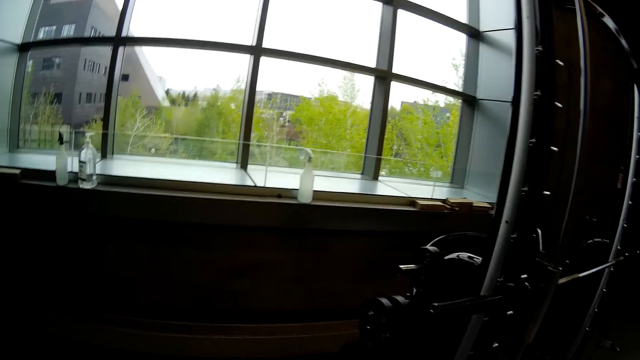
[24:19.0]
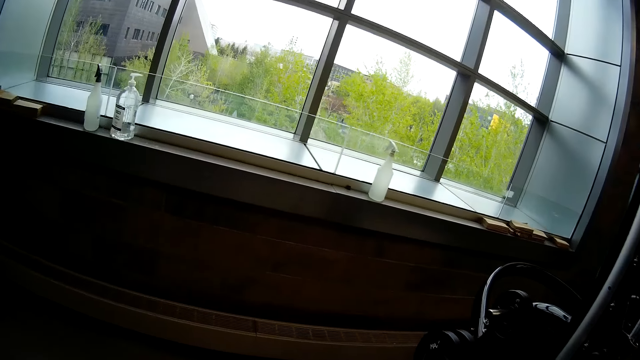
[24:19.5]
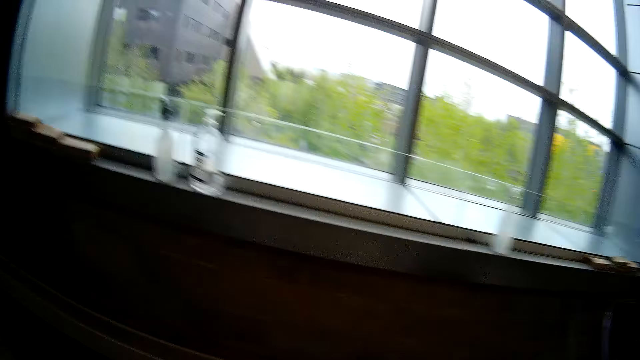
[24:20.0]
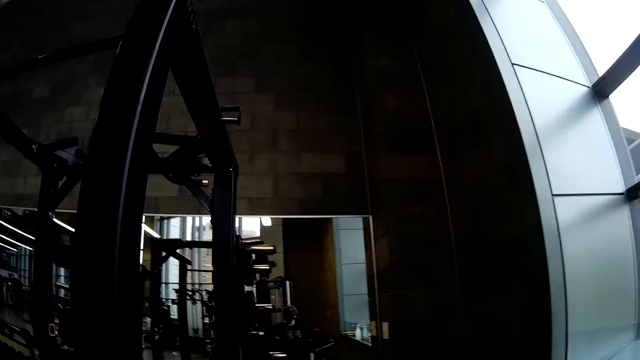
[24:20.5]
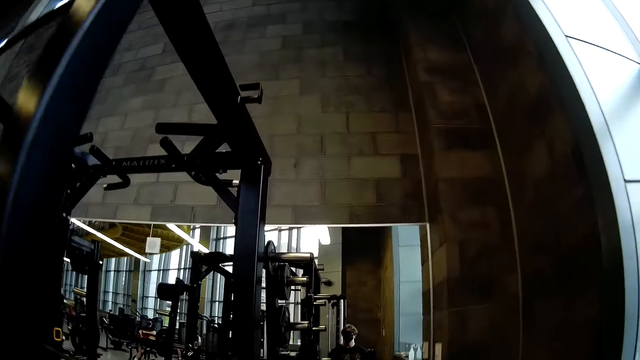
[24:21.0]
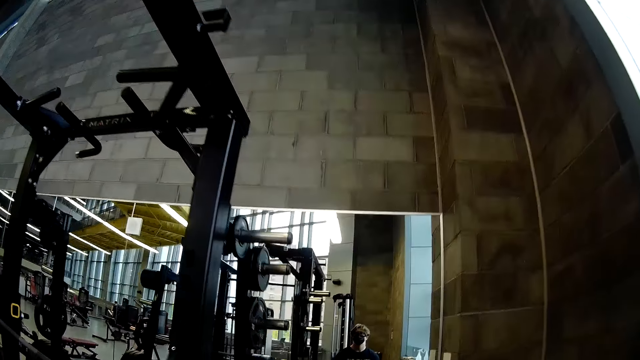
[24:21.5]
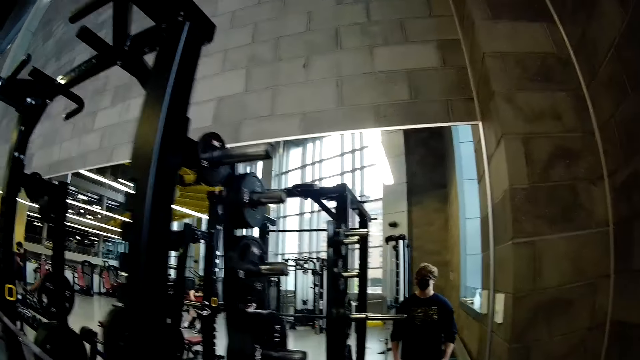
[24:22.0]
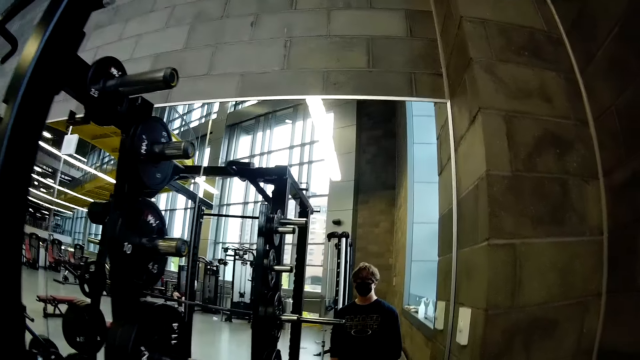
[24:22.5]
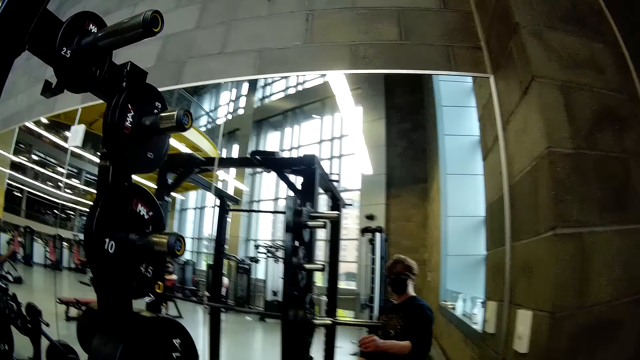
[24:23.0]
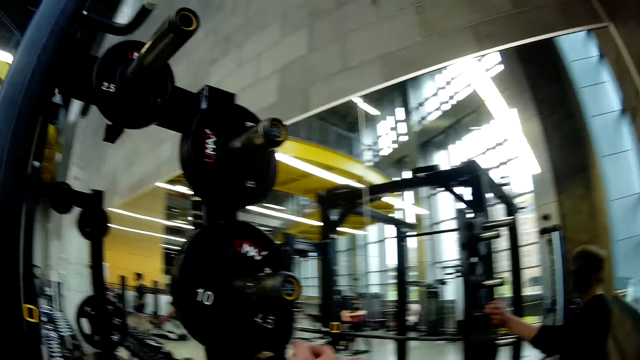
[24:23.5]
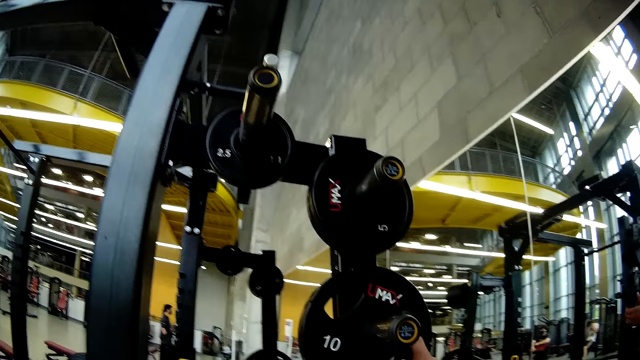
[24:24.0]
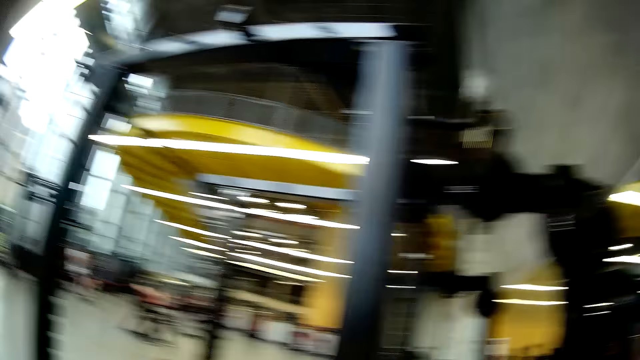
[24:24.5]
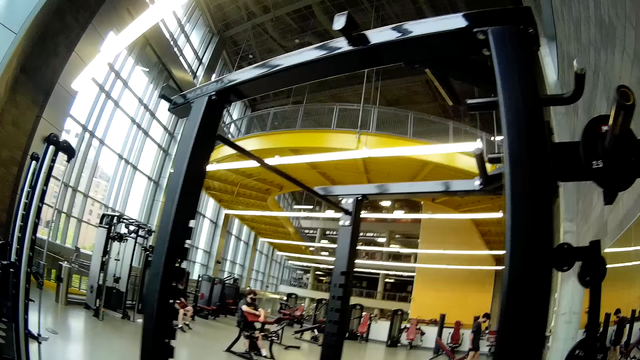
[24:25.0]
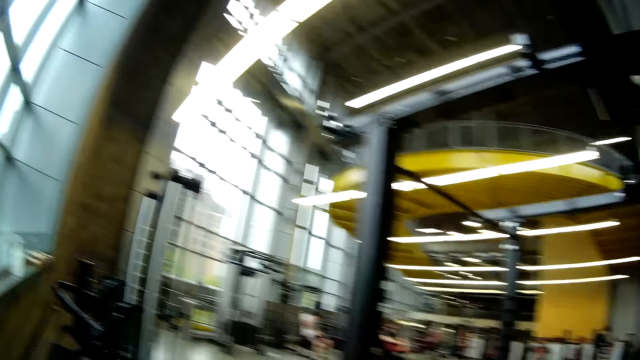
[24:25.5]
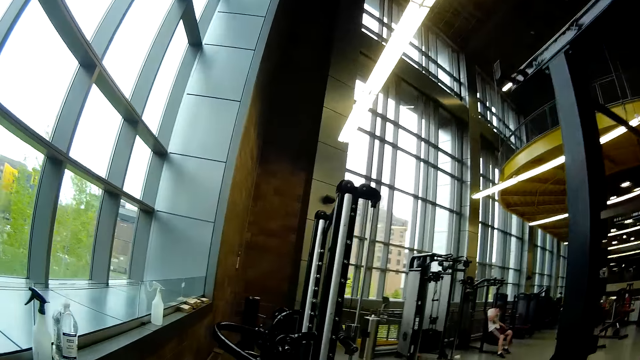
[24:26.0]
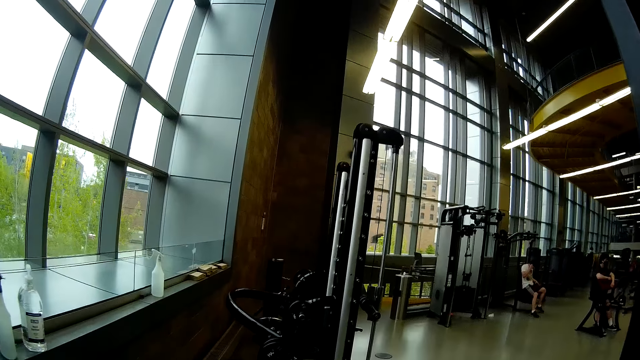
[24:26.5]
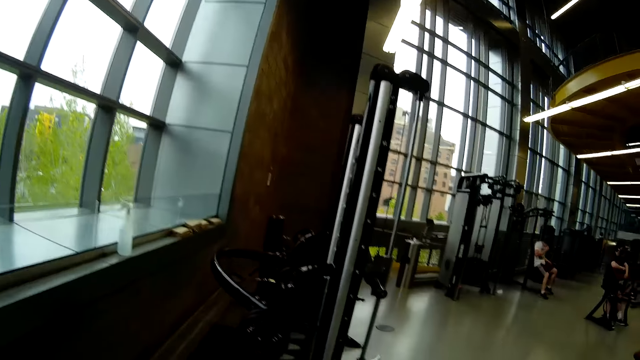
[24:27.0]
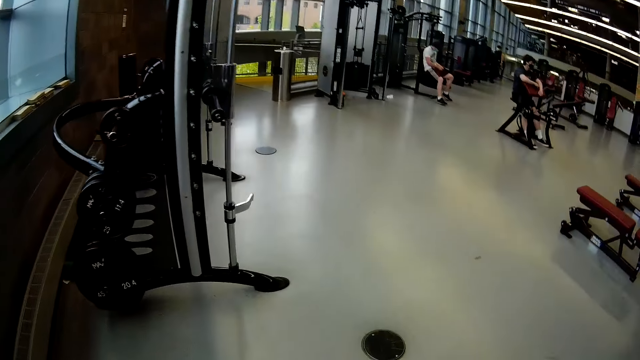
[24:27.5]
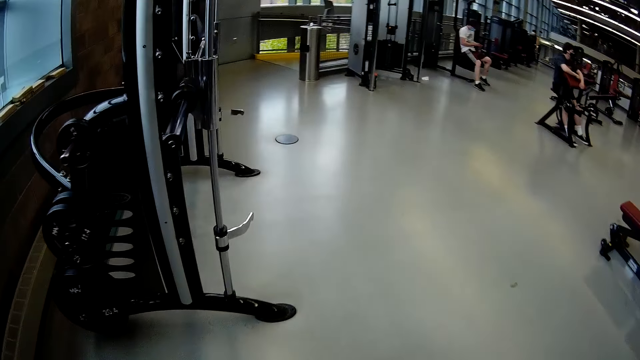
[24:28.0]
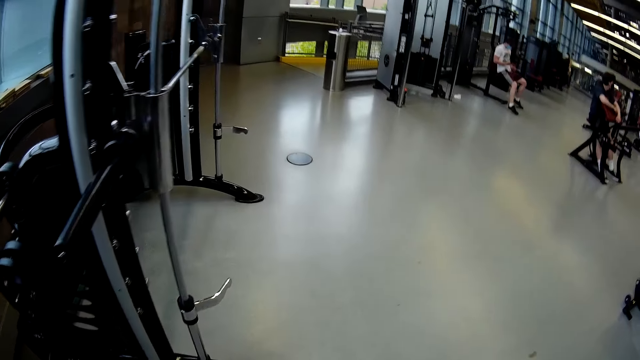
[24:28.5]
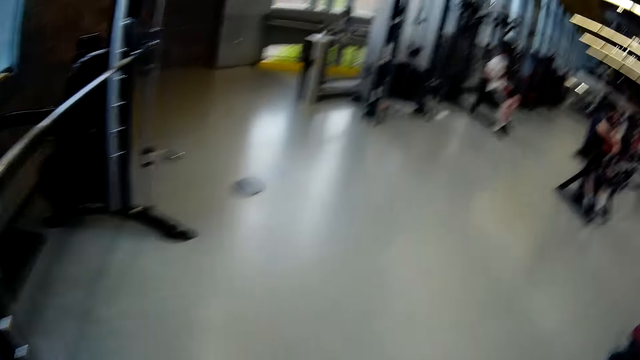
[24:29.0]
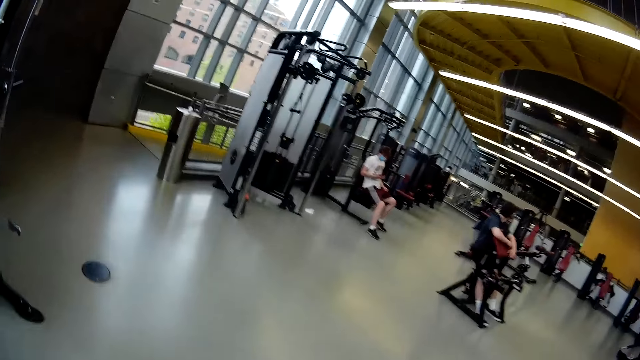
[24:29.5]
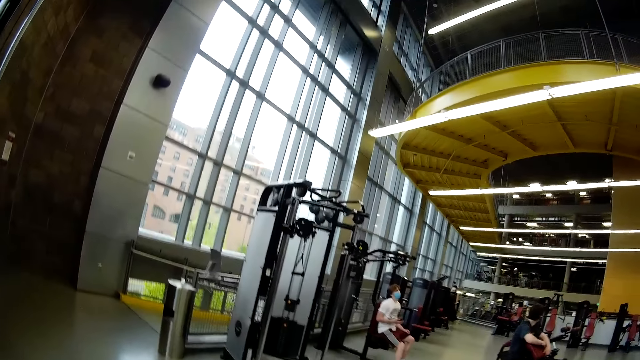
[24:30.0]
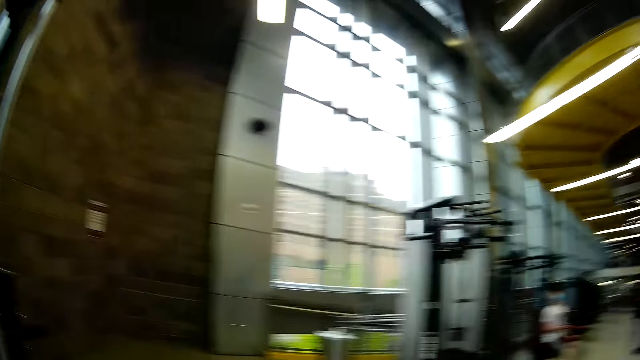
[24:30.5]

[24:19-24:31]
The camera wearer takes a weight from the weight rack with his right hand. He walks on the floor.

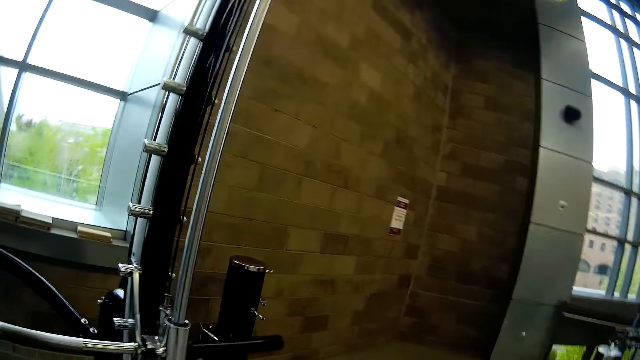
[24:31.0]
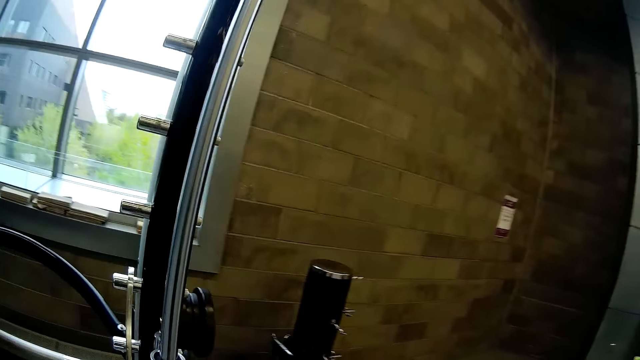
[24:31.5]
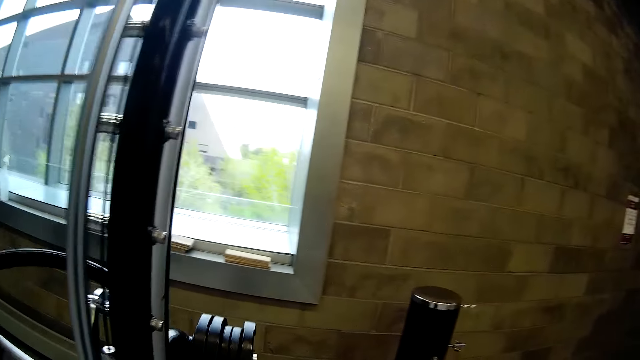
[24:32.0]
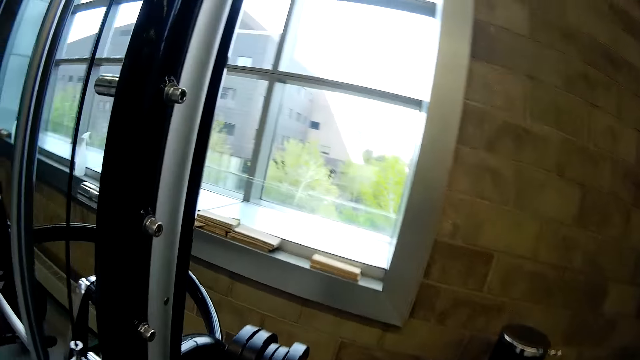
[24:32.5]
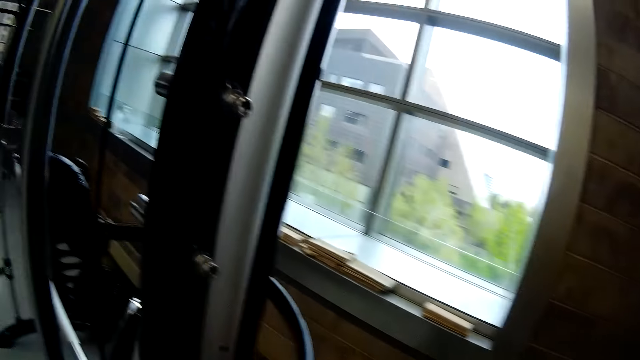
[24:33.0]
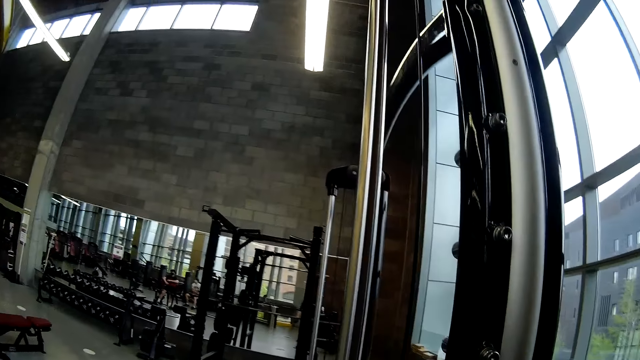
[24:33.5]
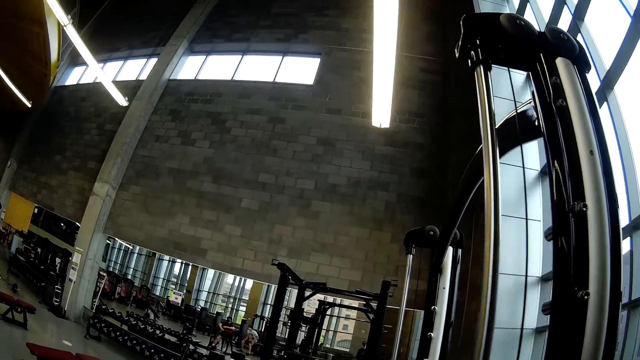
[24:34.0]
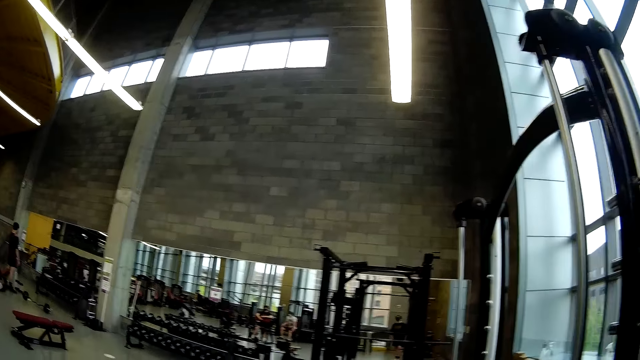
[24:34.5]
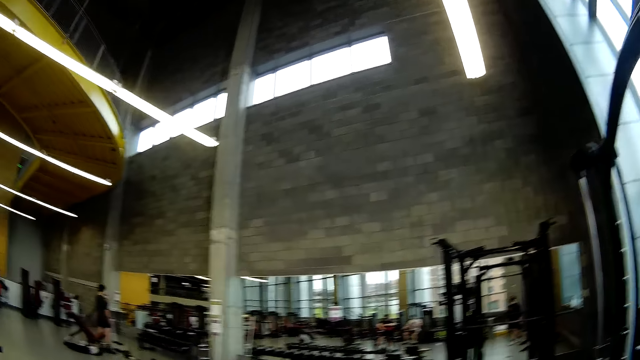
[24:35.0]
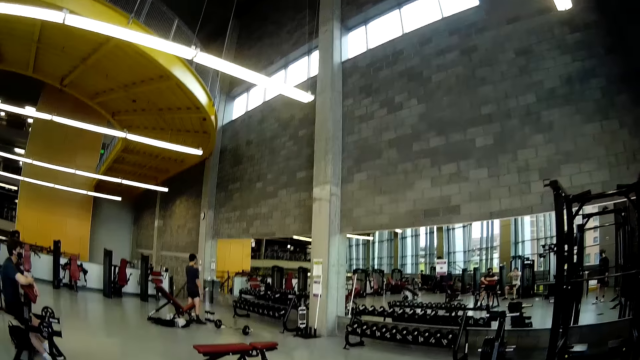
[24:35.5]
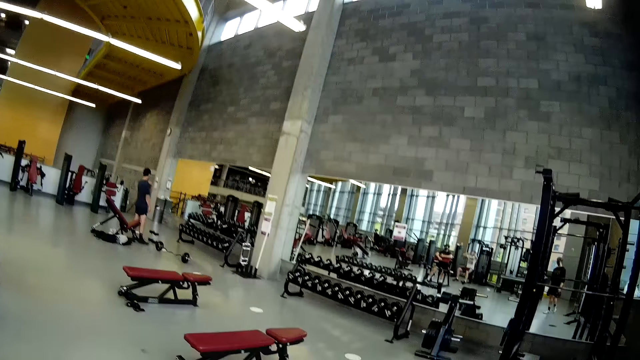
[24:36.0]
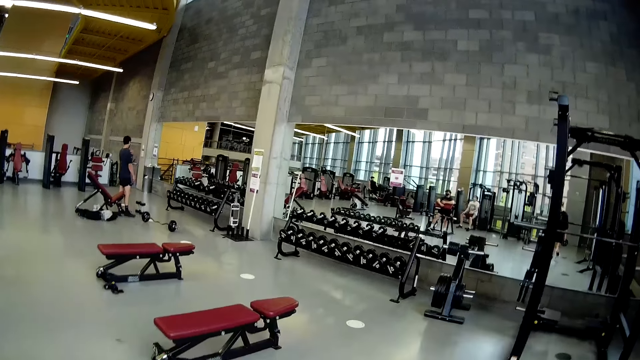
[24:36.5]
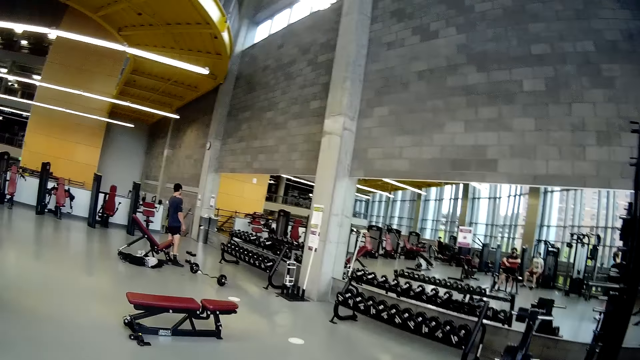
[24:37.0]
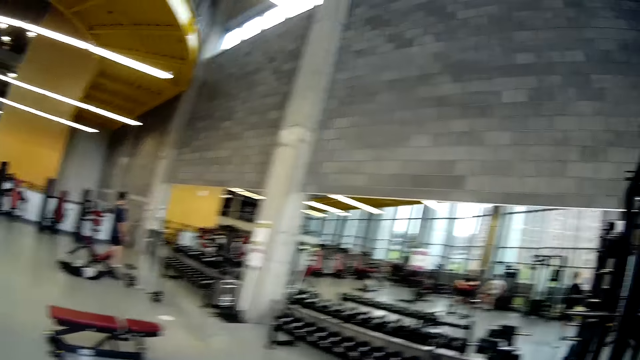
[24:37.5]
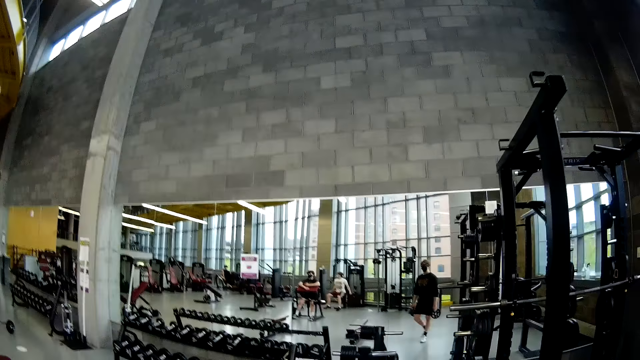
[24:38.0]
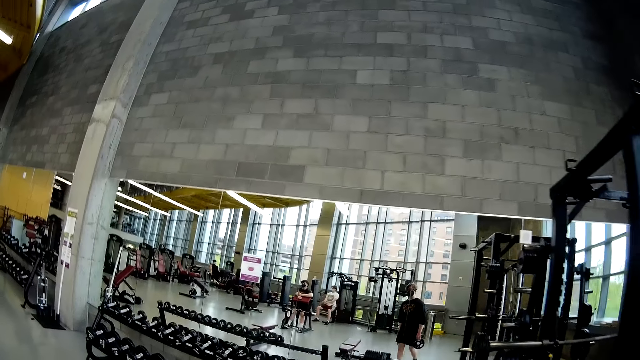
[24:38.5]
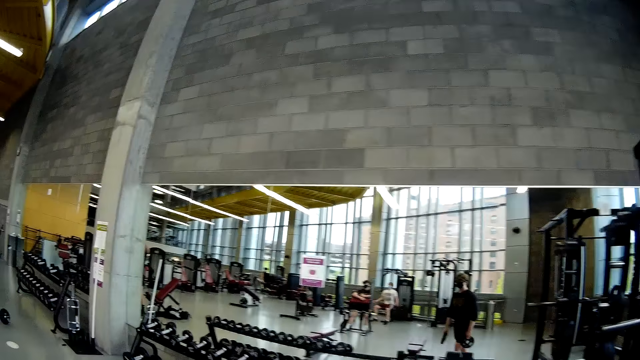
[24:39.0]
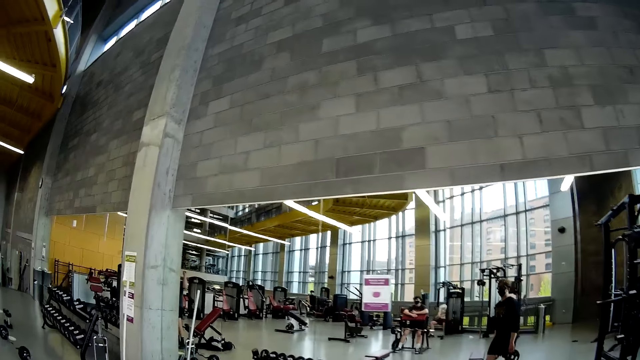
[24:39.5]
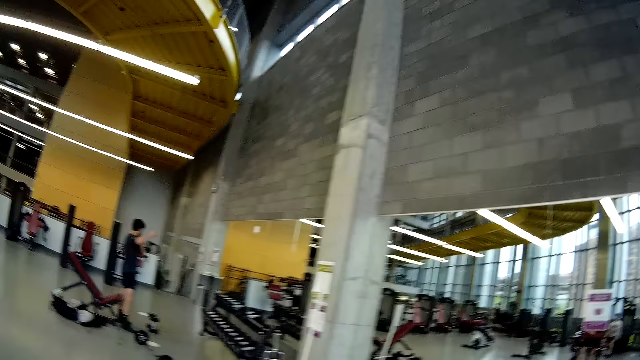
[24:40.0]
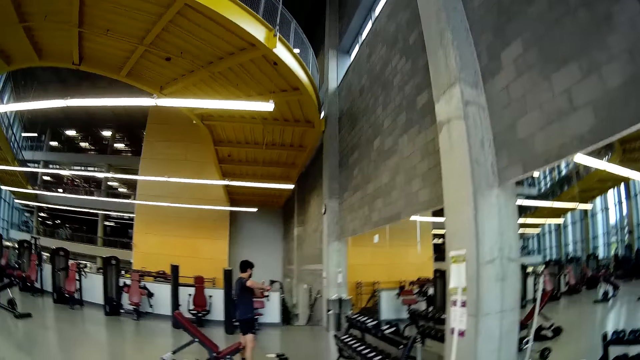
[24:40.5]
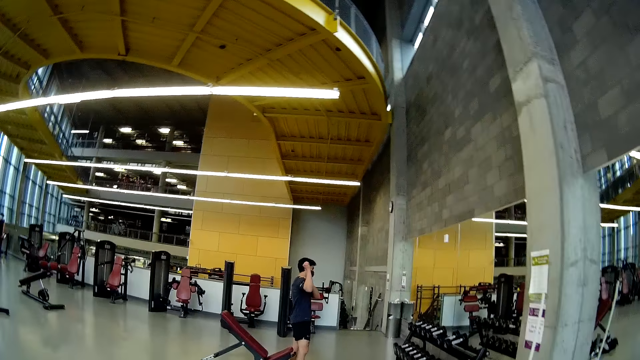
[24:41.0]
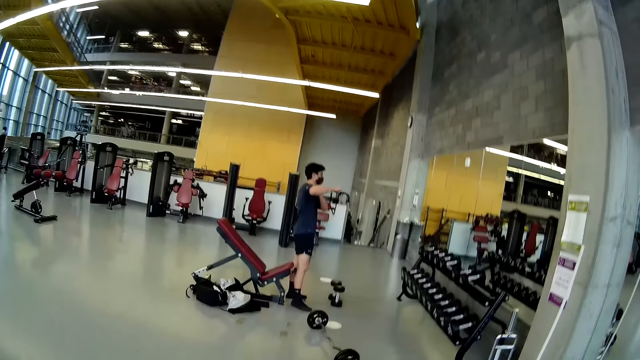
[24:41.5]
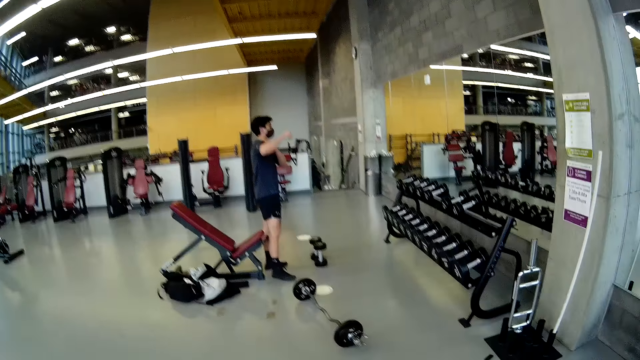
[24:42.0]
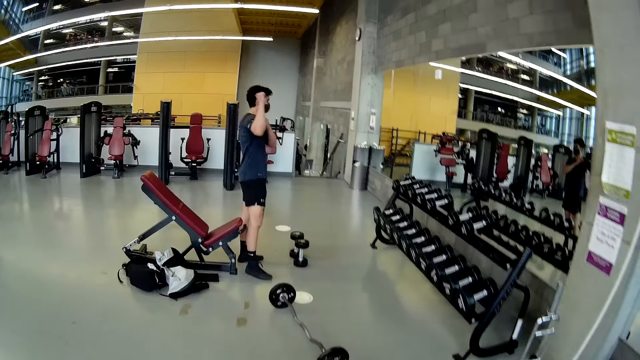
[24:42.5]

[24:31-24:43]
The camera wearer stands on the floor. A man stands on the floor. The camera wearer walks on the floor.
